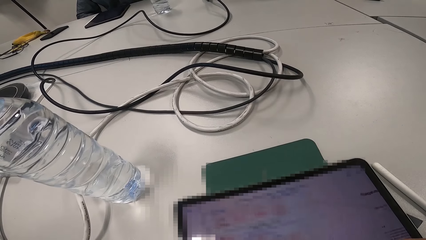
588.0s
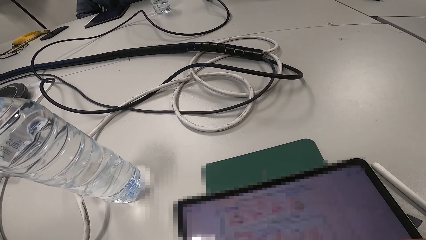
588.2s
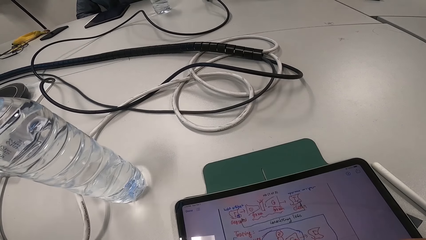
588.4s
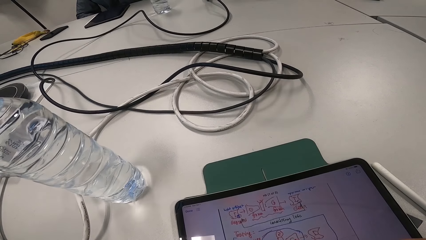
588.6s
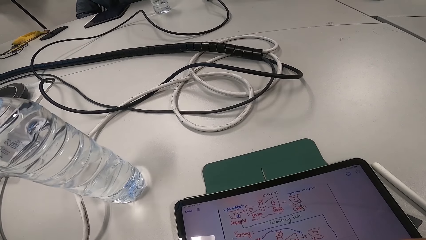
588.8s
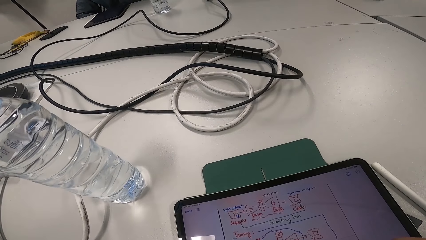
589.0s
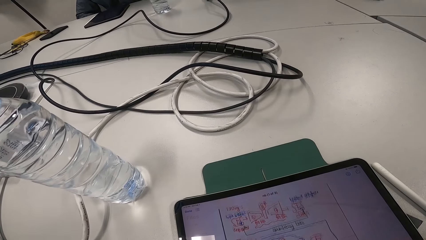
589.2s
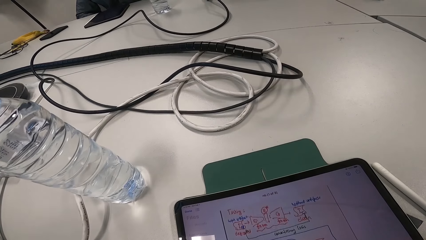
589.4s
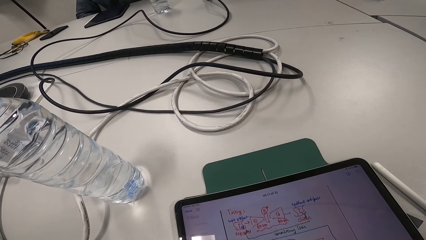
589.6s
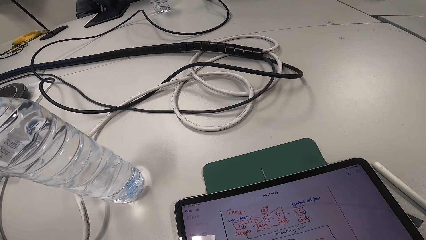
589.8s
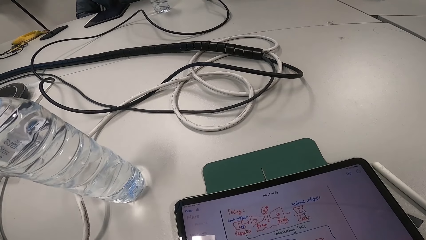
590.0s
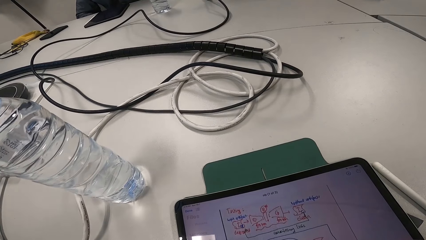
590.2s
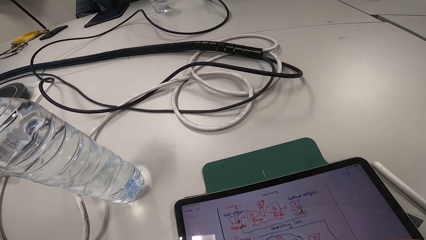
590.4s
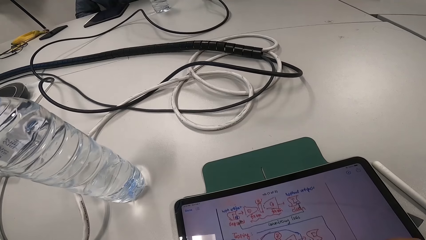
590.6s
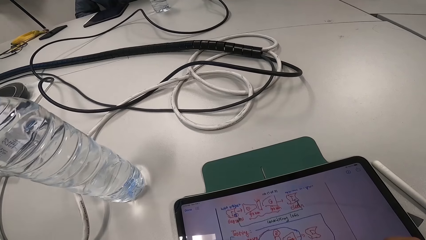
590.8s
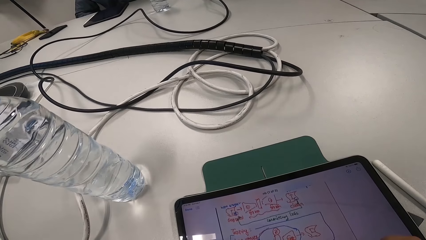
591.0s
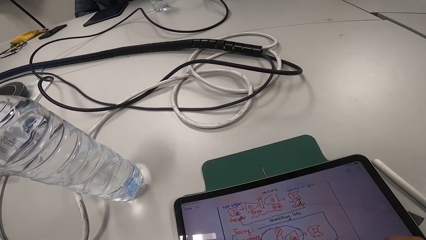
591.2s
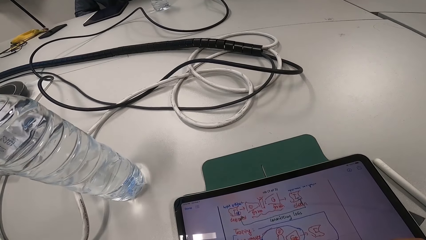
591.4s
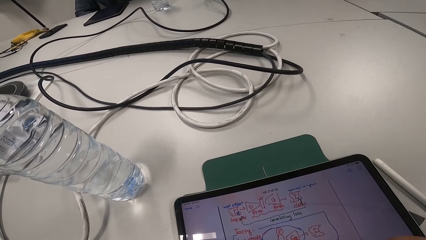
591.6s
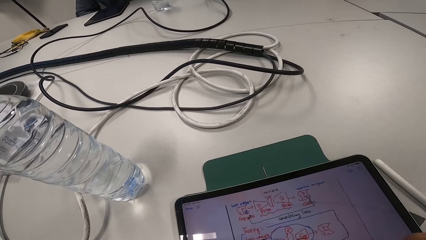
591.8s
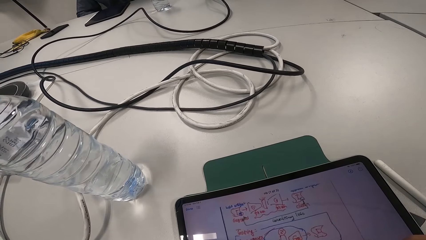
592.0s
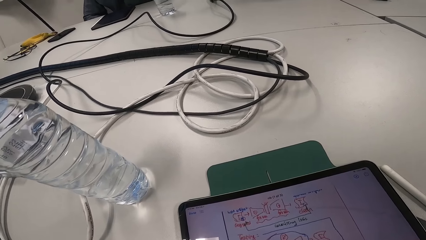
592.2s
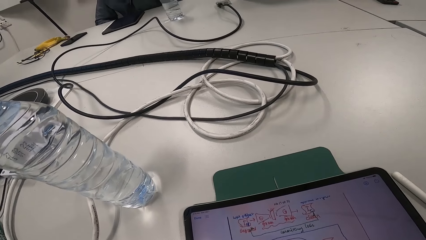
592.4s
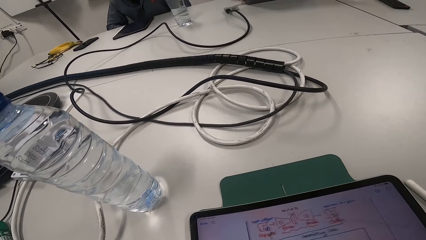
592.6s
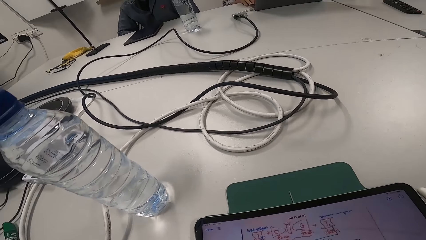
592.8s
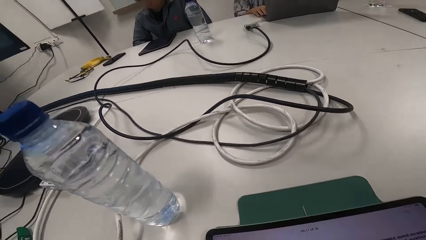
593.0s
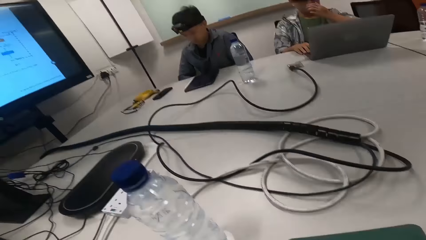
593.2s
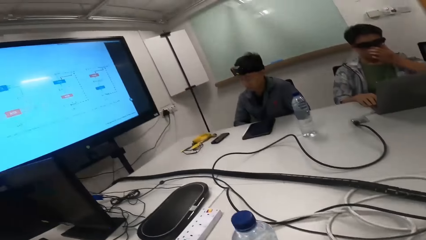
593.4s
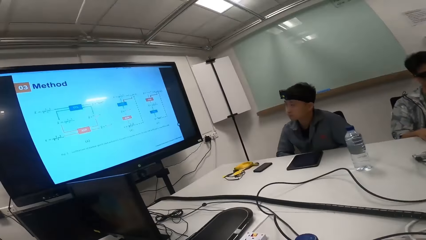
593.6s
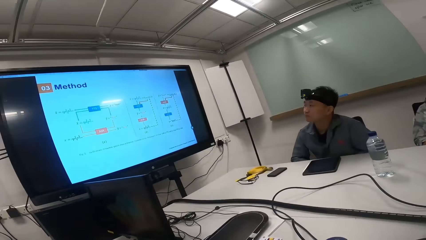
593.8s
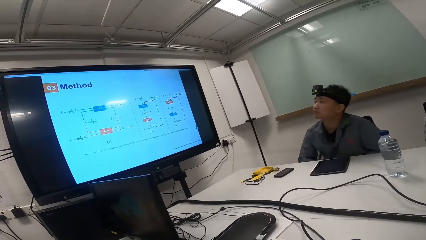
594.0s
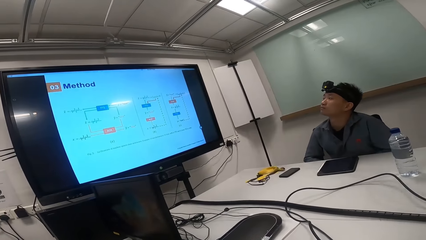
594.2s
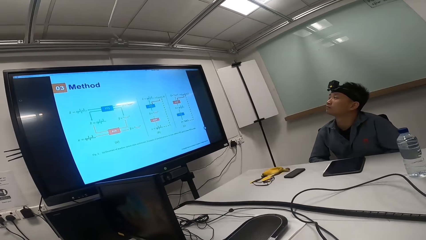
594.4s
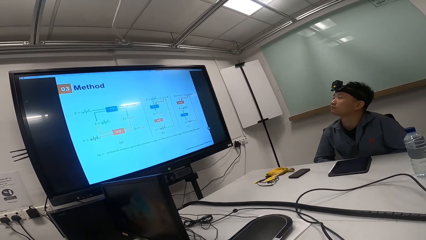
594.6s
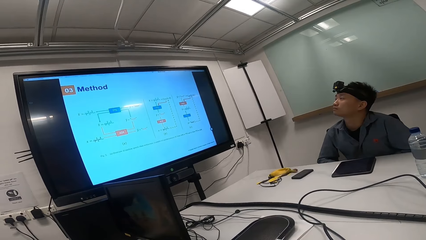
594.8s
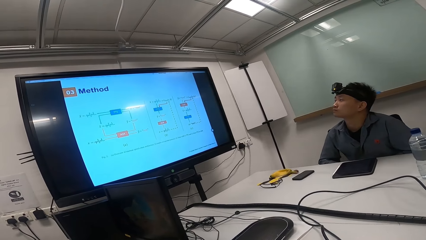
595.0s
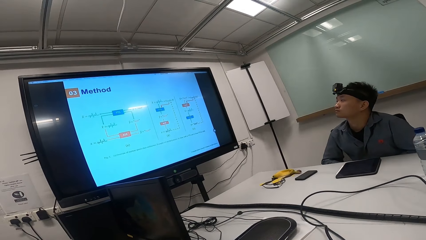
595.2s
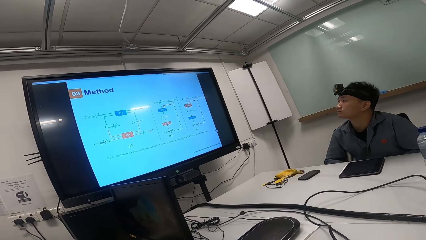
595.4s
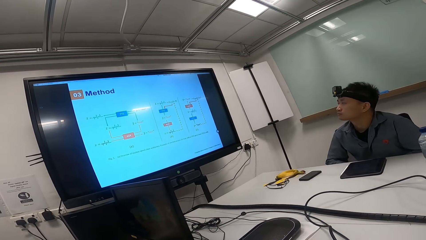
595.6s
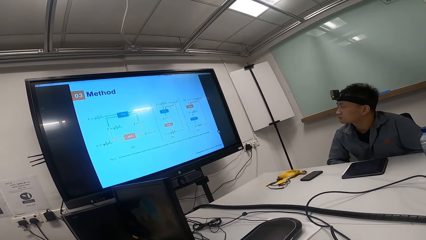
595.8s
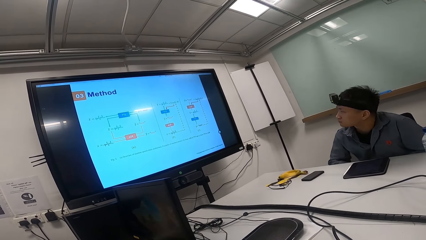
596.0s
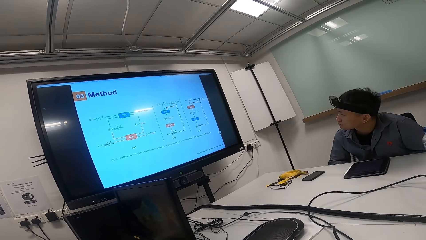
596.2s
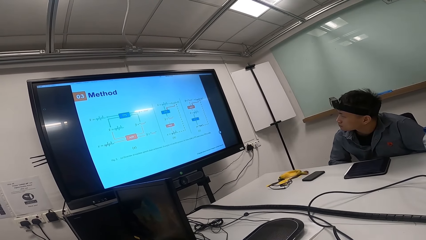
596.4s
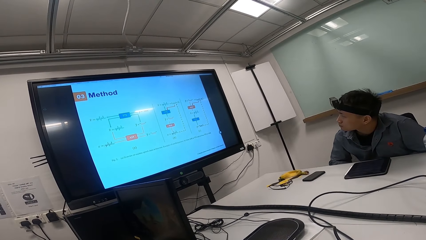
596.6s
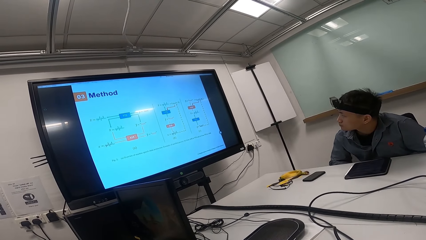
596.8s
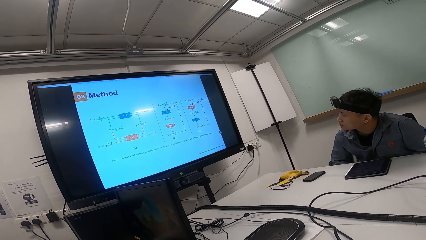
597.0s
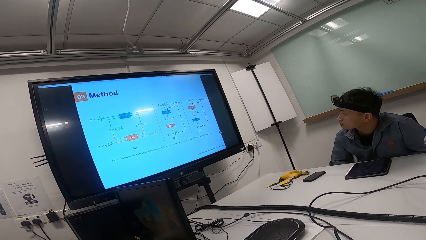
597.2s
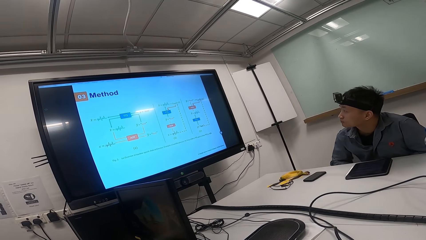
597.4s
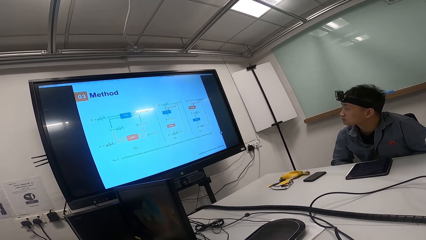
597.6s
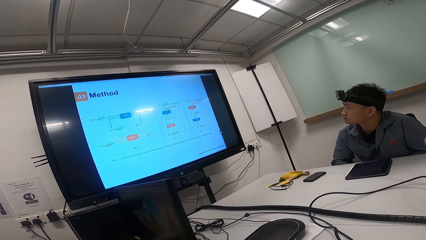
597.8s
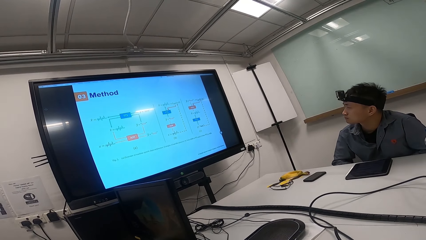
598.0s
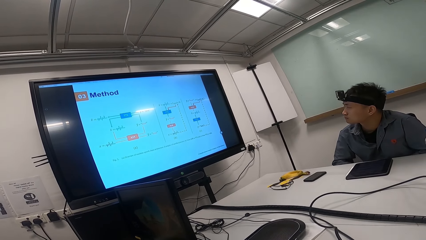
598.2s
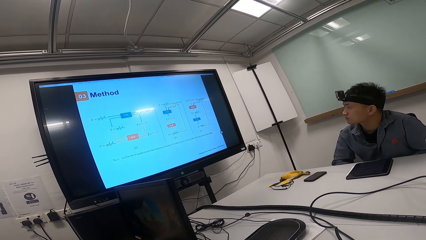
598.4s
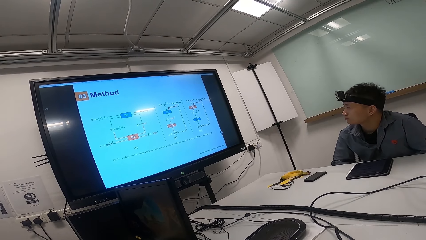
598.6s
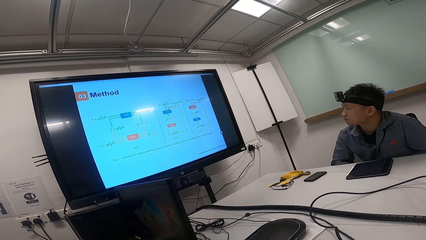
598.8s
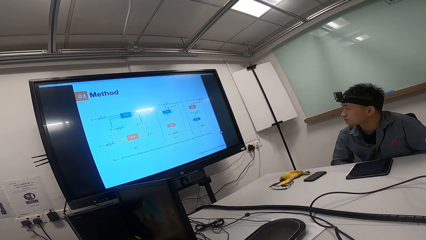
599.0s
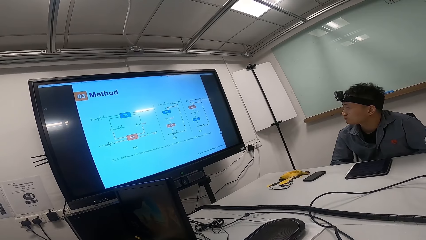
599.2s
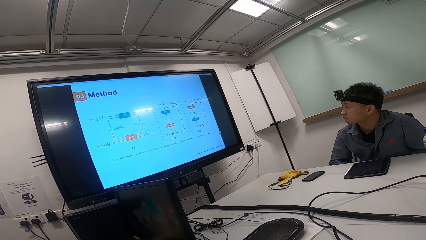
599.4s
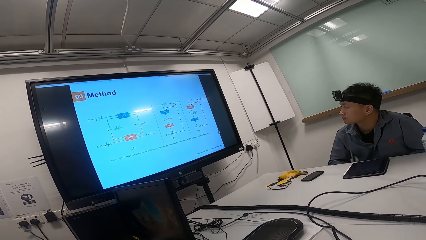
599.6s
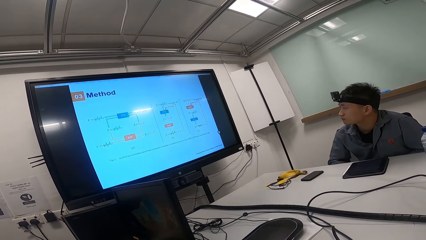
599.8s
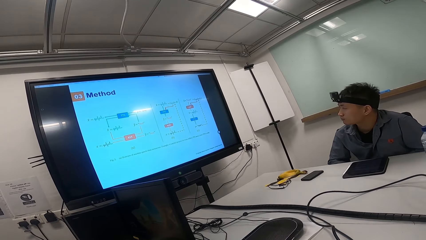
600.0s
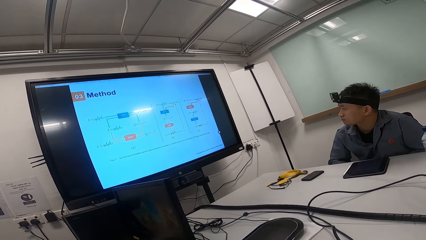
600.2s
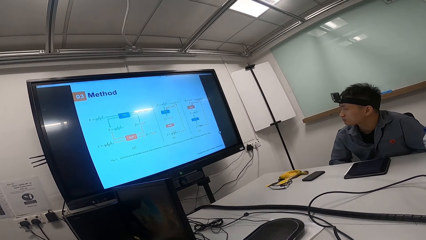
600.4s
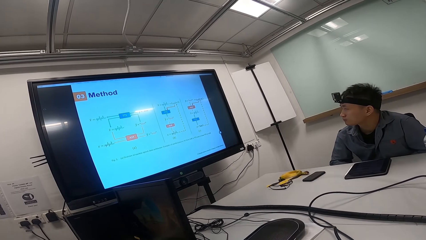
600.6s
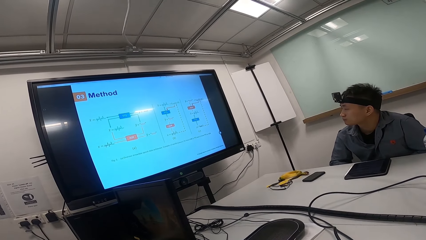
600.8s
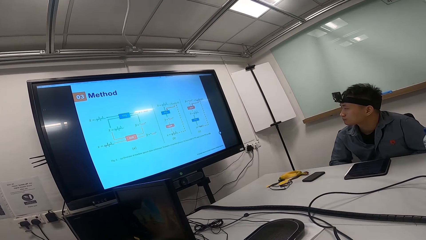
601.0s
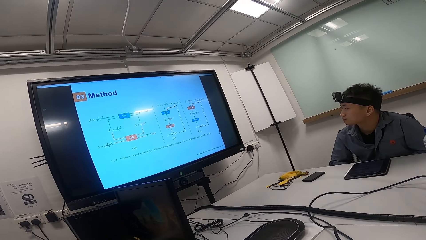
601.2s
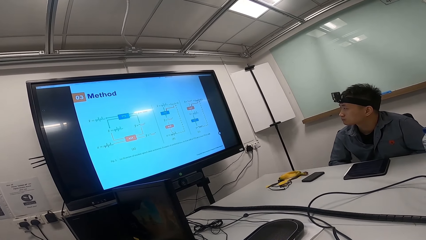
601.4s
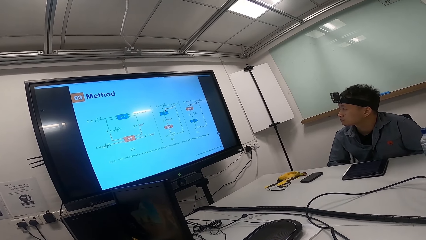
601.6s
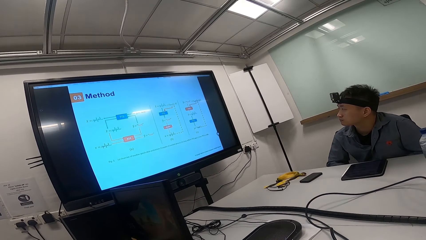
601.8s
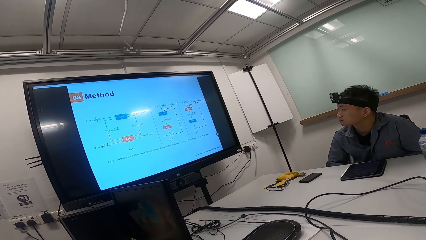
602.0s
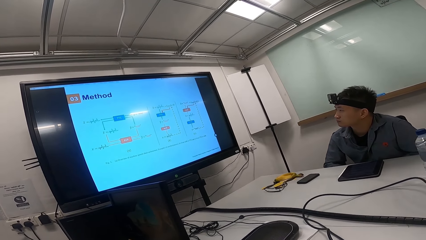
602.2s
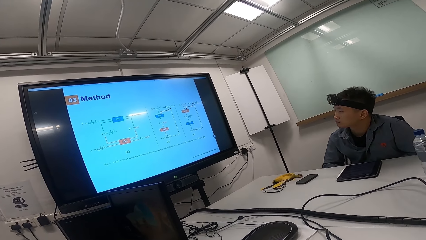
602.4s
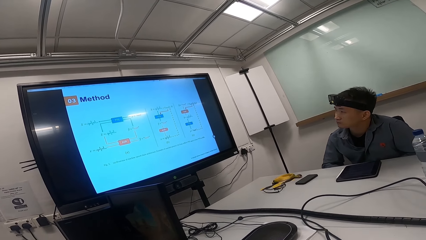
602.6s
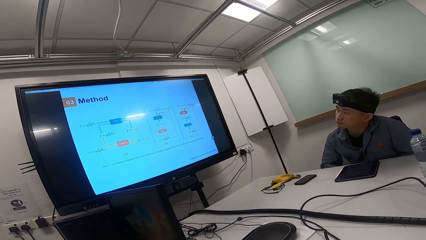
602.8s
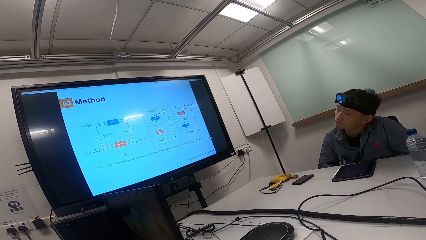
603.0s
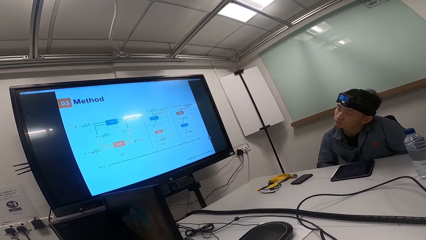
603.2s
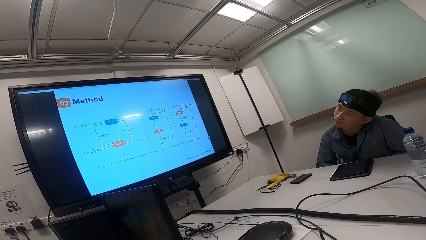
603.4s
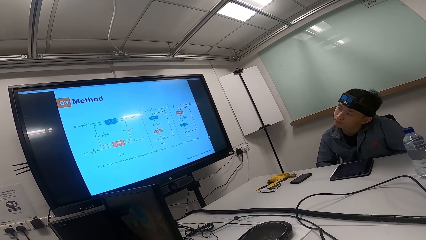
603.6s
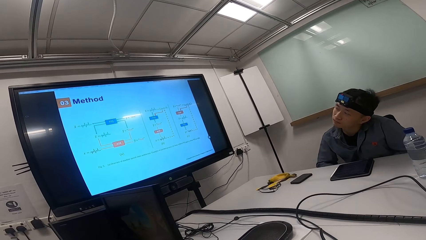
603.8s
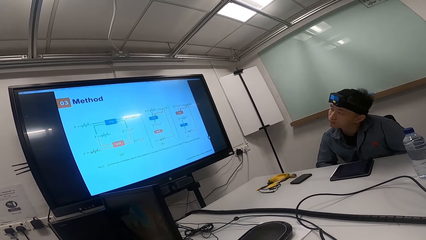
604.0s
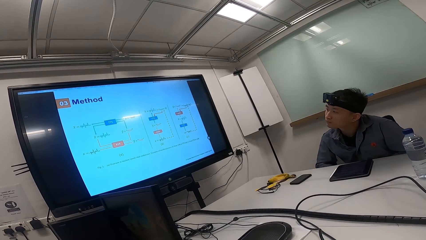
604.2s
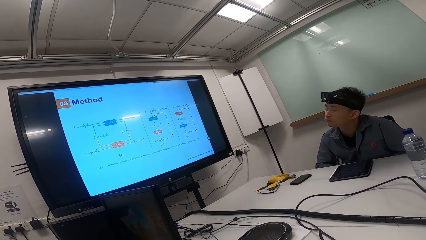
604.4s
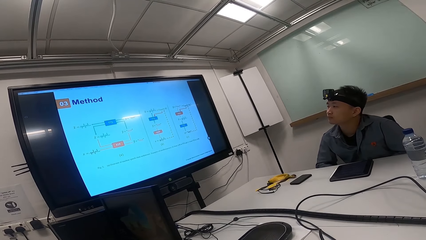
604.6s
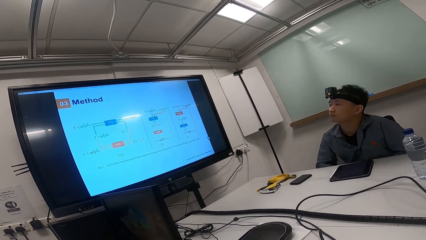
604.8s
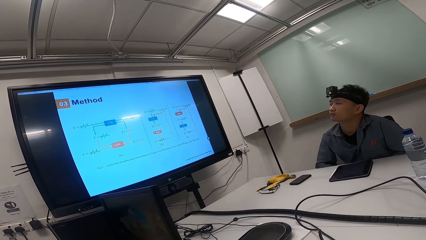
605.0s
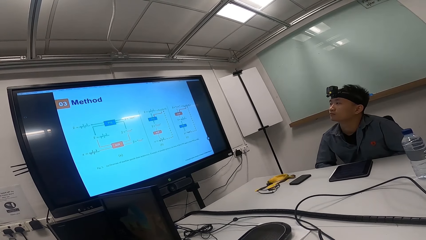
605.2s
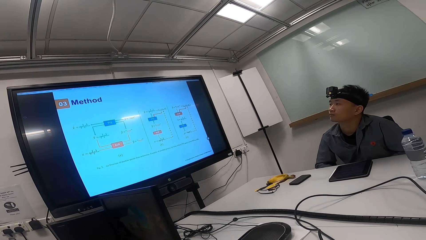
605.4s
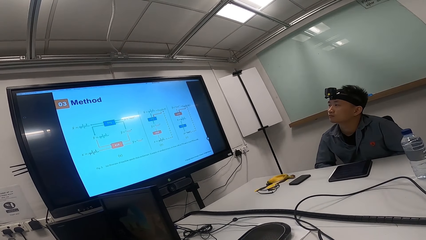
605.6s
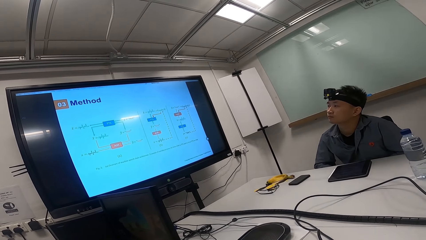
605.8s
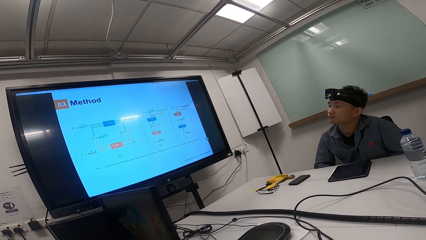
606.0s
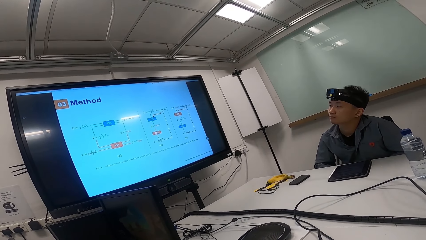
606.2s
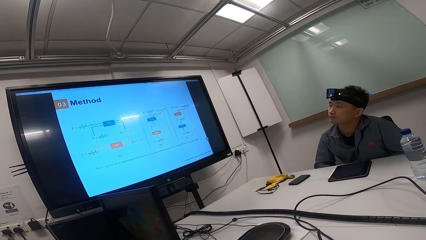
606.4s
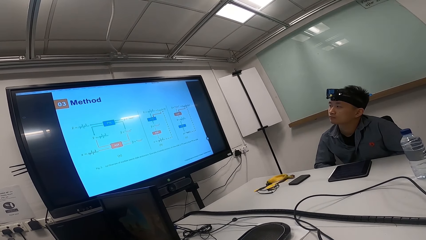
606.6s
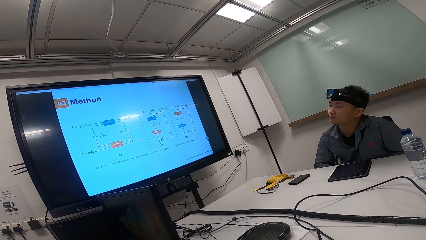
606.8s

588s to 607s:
The camera wearer operates the tablet. They look away from the tablet. They stare at the screen with a man. Another man talks to the first man and the camera wearer. A man reads something. The camera wearer looks at the screen. They read on the screen.
